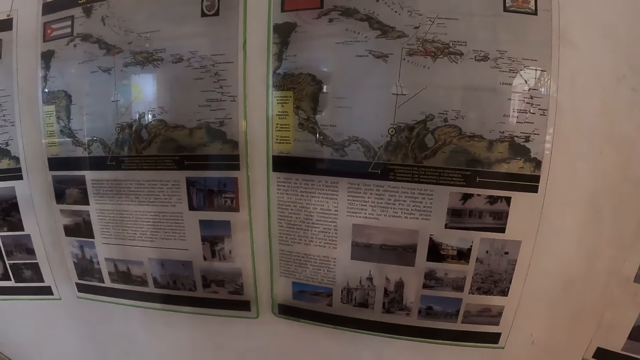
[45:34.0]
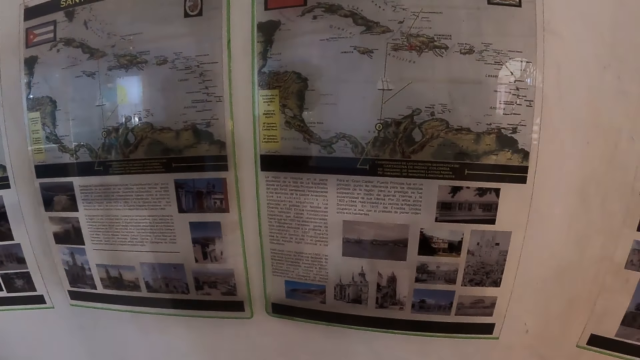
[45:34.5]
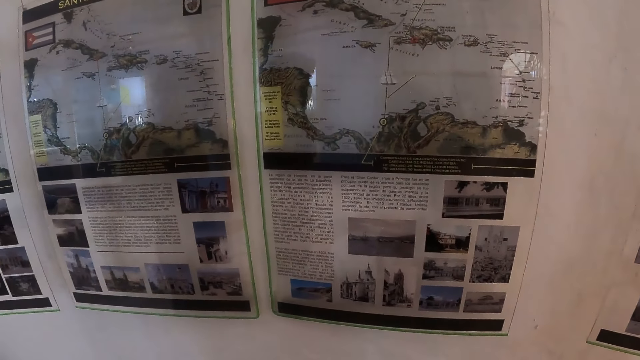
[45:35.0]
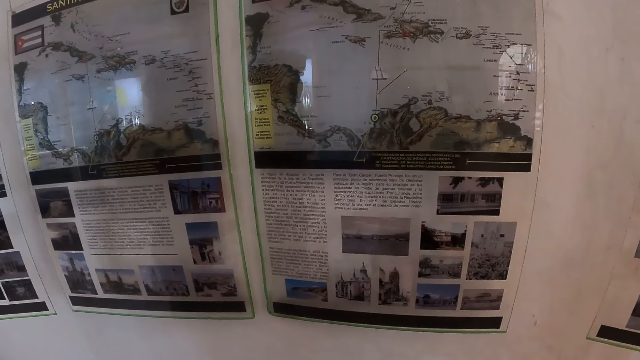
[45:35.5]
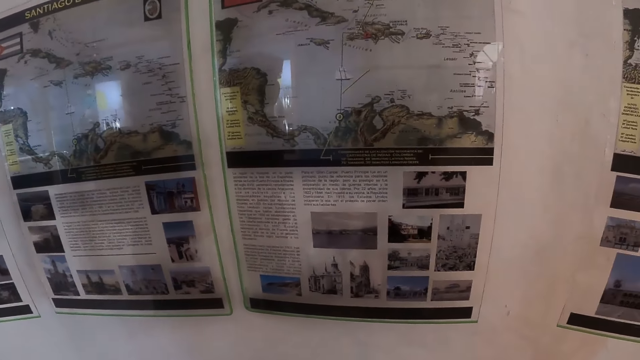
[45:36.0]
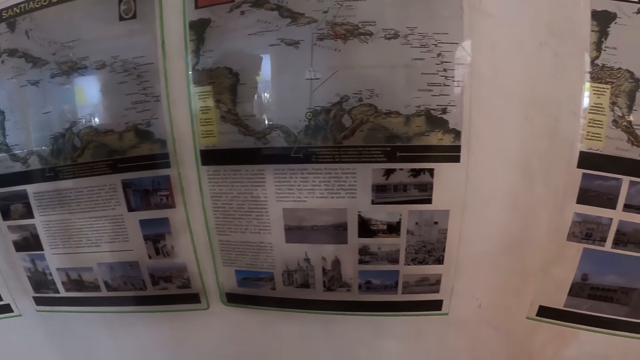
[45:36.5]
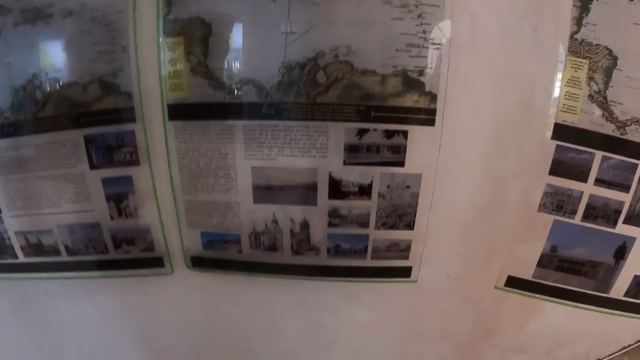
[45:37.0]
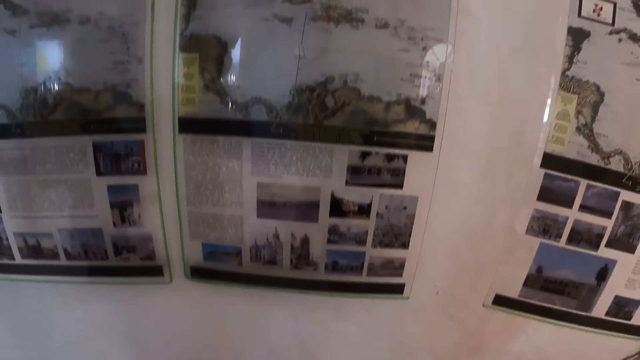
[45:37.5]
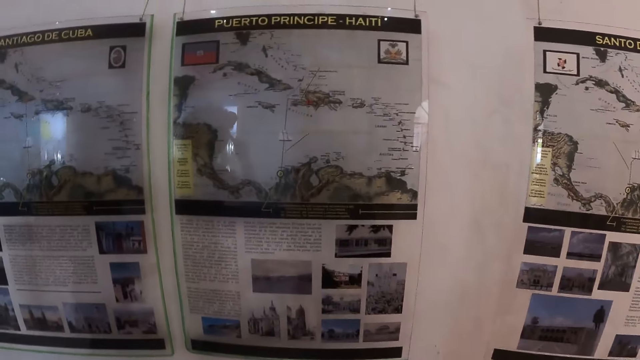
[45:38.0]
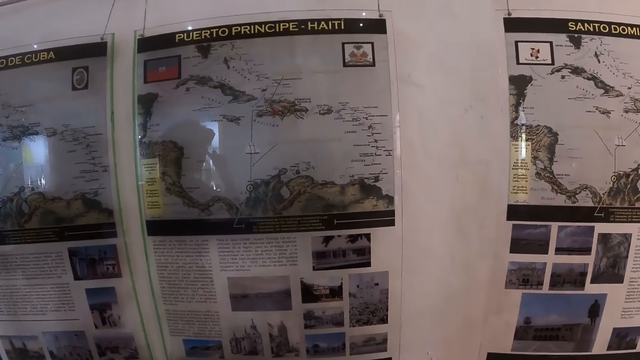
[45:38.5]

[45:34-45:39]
The camera wearer looks at a chart.

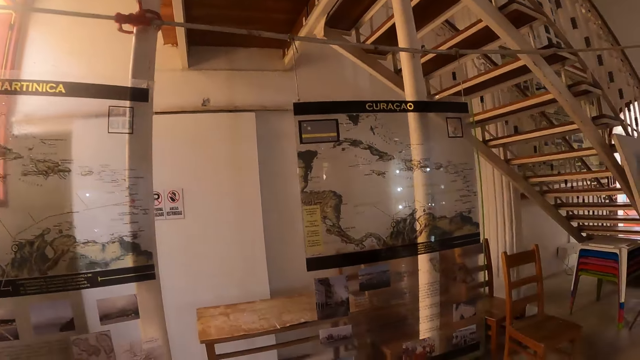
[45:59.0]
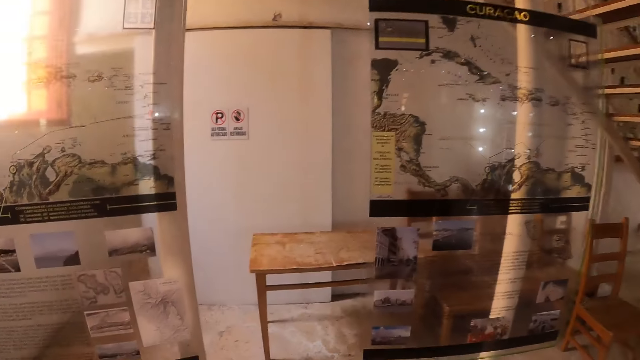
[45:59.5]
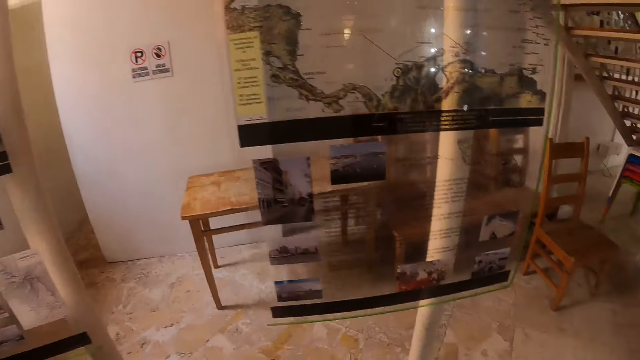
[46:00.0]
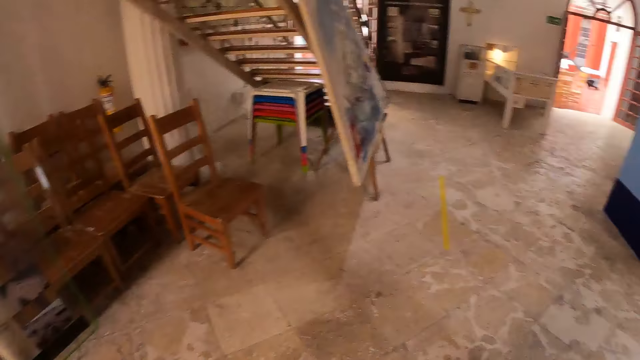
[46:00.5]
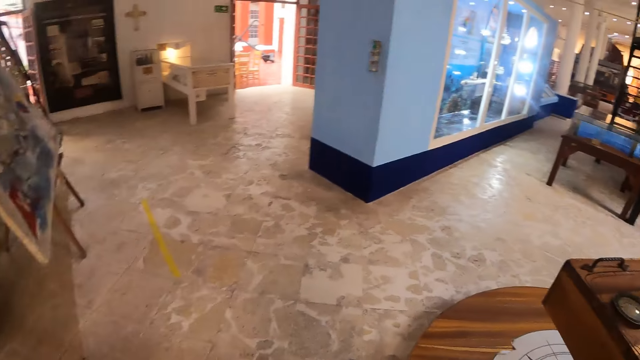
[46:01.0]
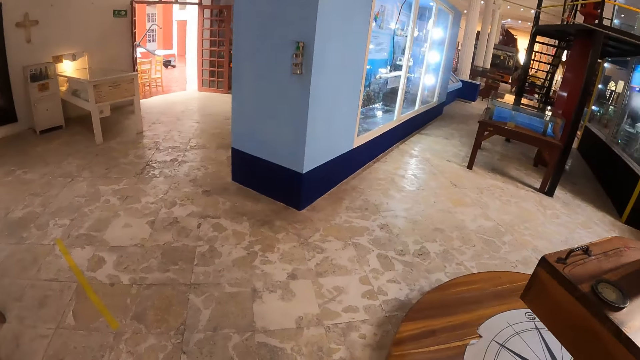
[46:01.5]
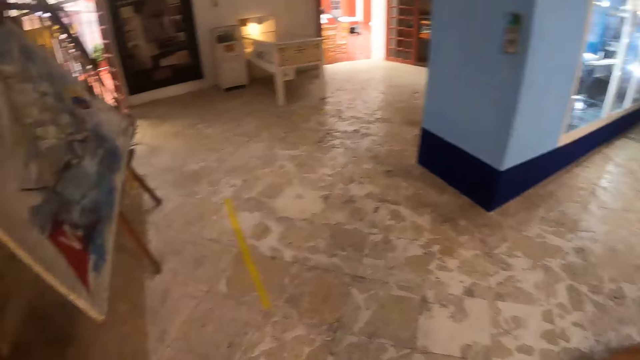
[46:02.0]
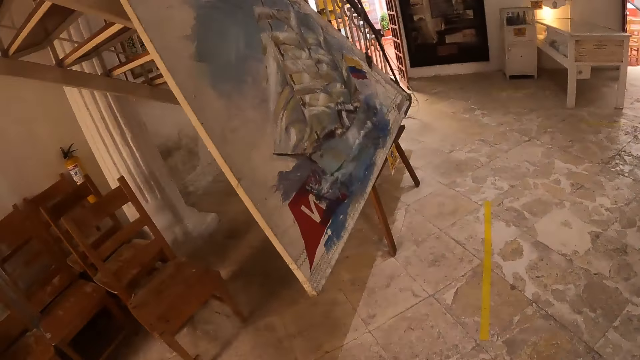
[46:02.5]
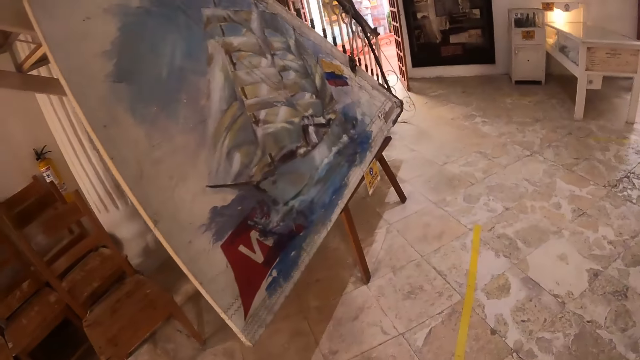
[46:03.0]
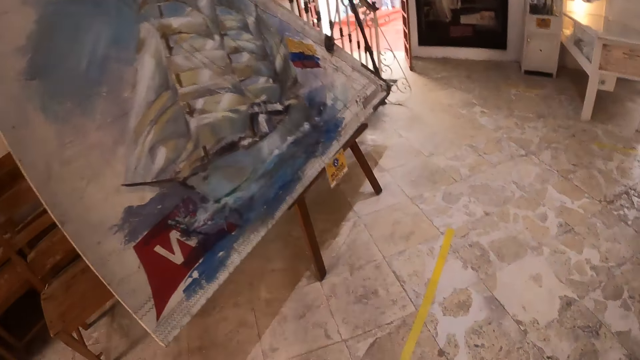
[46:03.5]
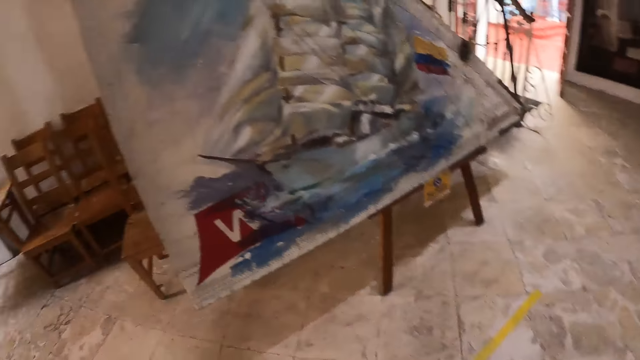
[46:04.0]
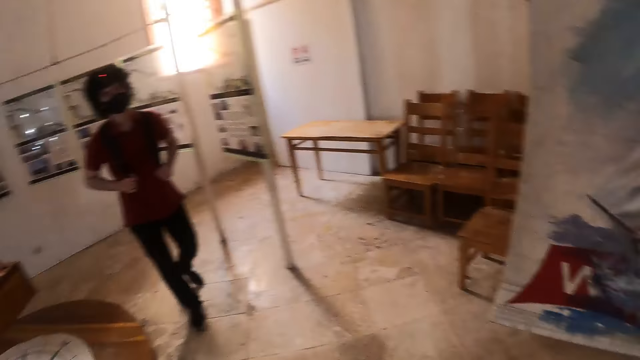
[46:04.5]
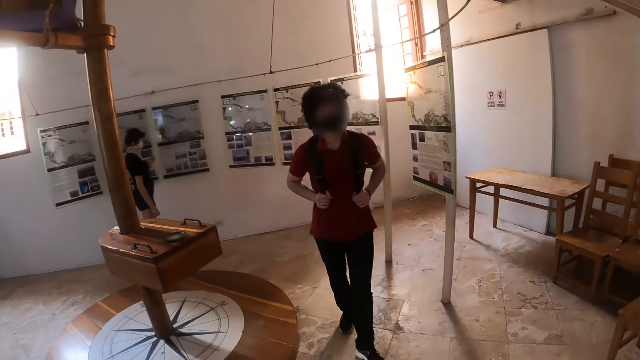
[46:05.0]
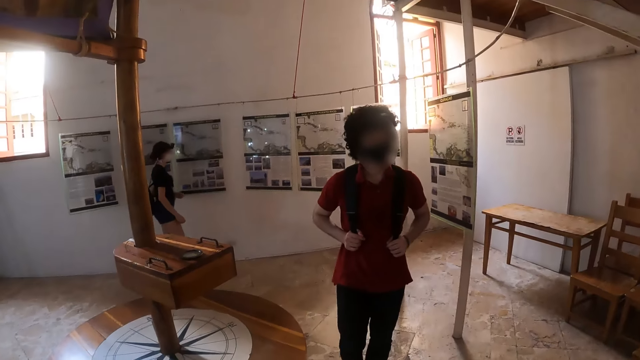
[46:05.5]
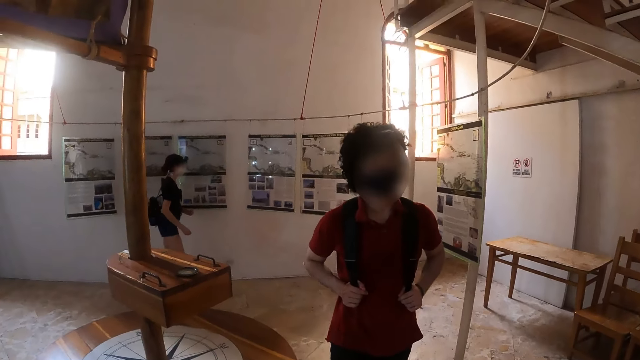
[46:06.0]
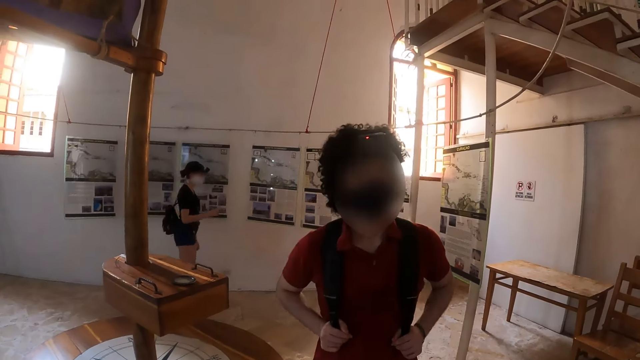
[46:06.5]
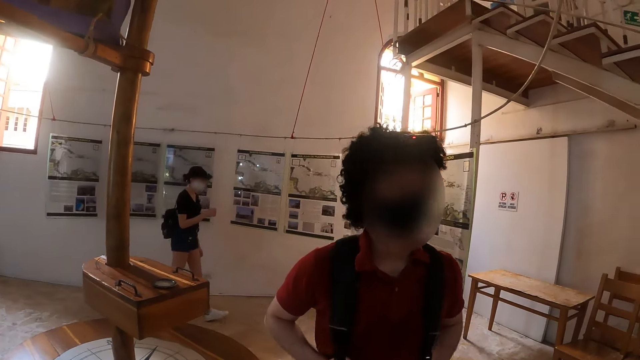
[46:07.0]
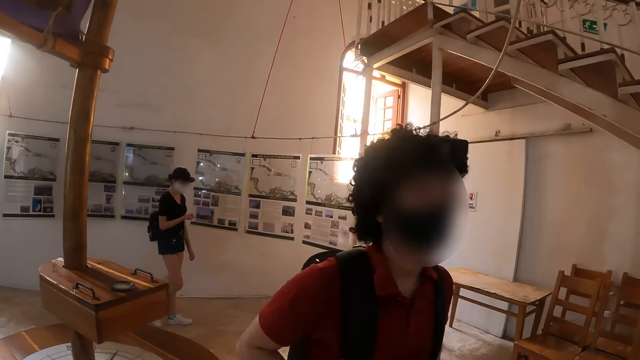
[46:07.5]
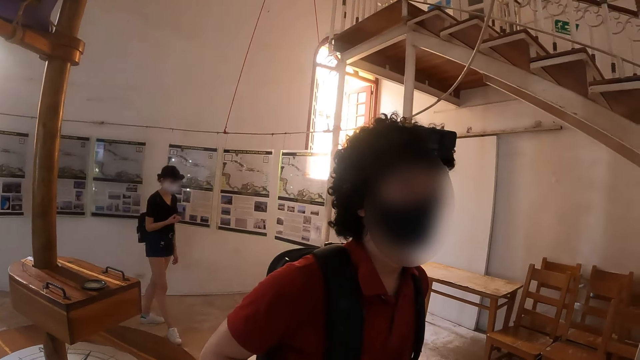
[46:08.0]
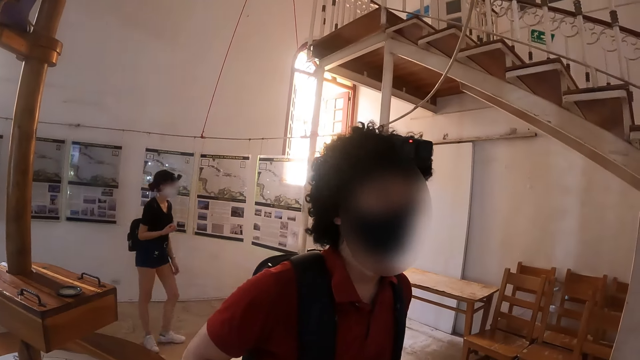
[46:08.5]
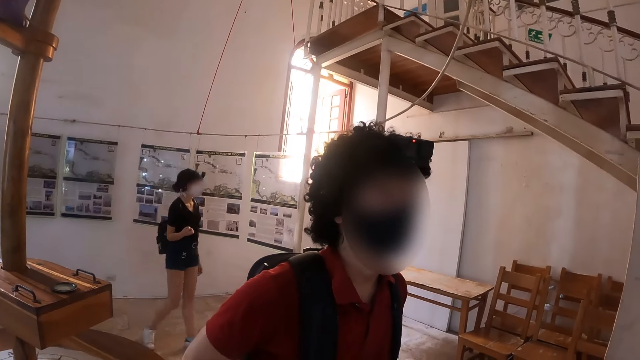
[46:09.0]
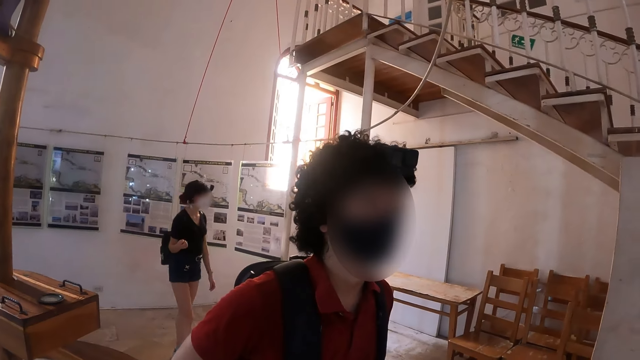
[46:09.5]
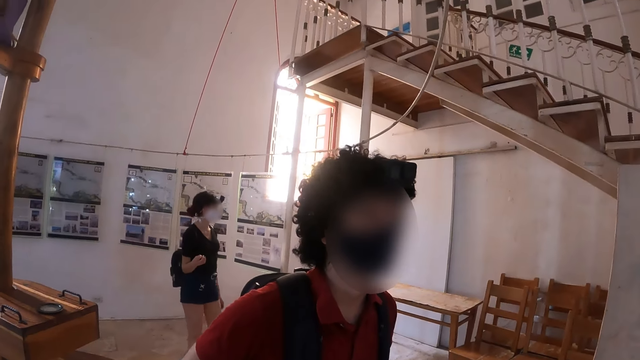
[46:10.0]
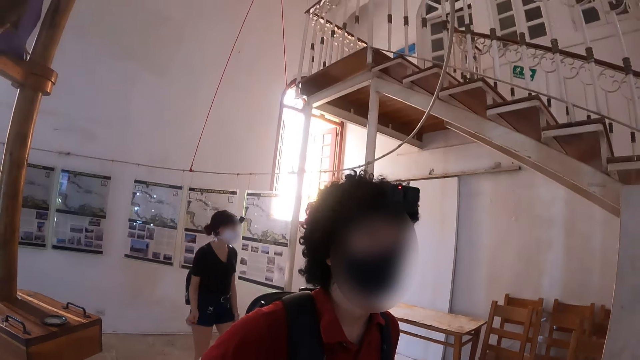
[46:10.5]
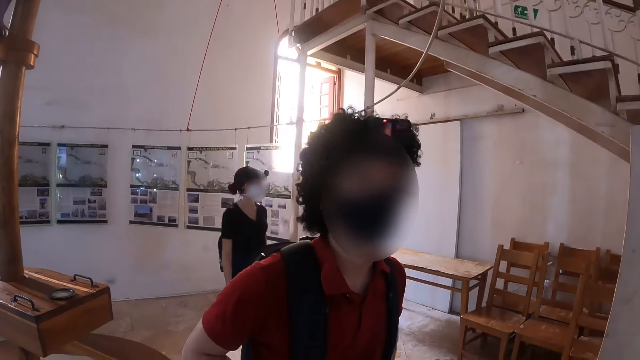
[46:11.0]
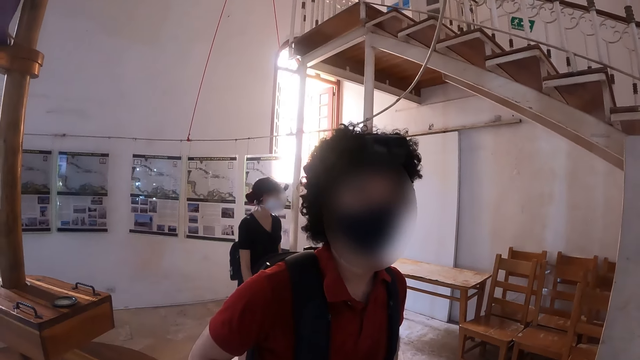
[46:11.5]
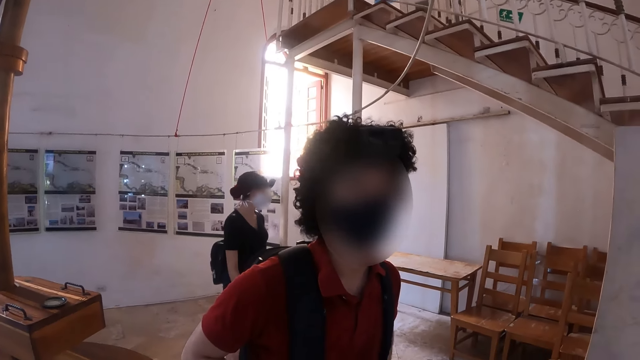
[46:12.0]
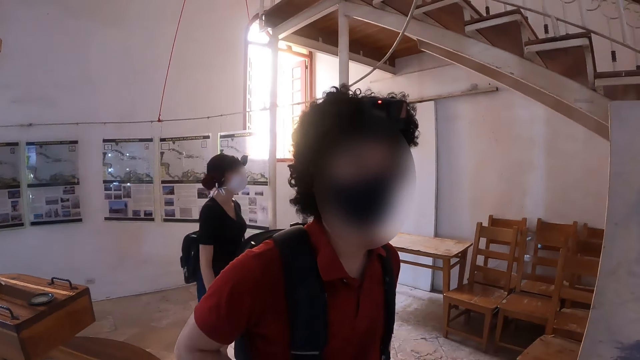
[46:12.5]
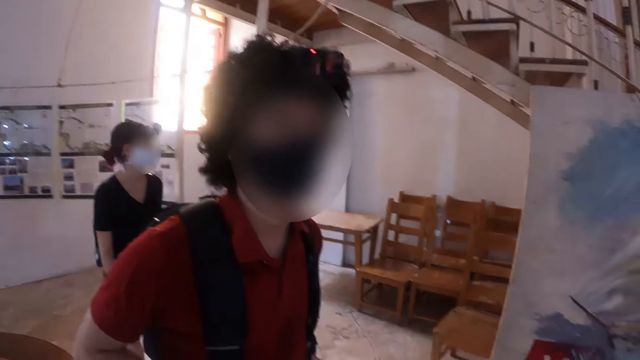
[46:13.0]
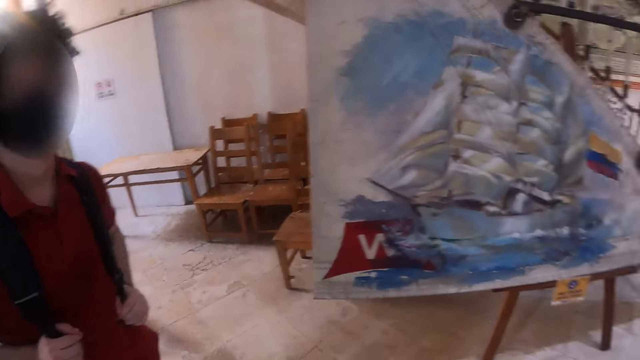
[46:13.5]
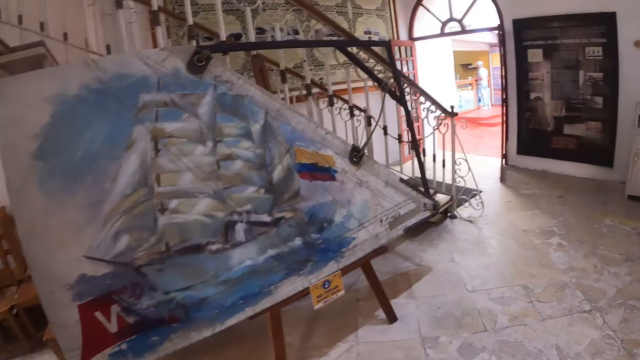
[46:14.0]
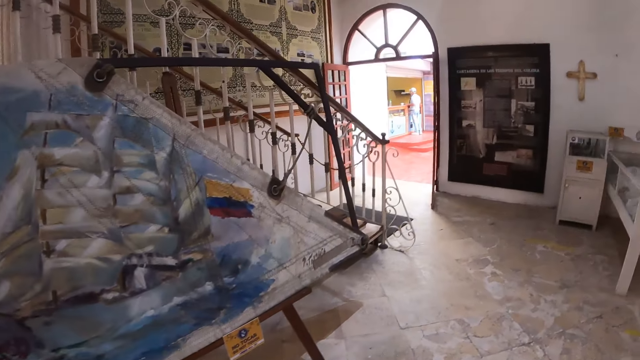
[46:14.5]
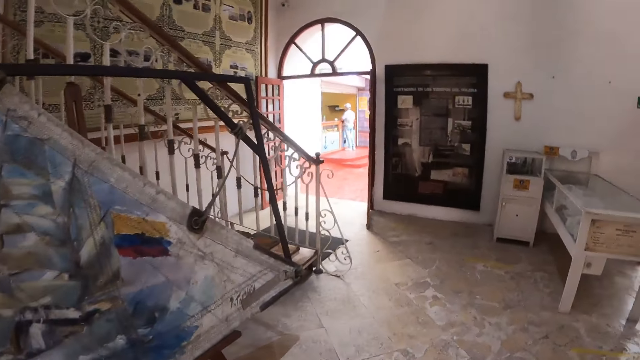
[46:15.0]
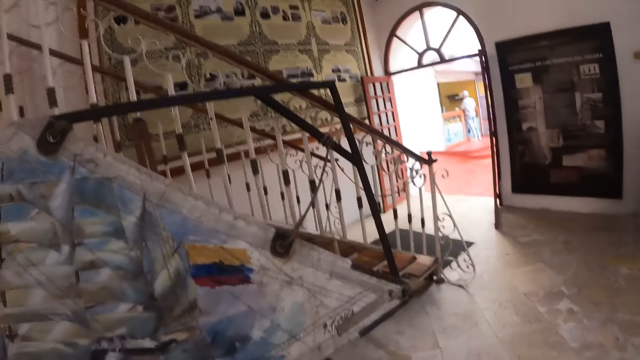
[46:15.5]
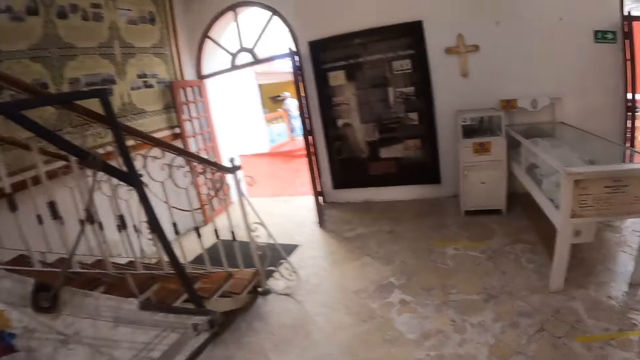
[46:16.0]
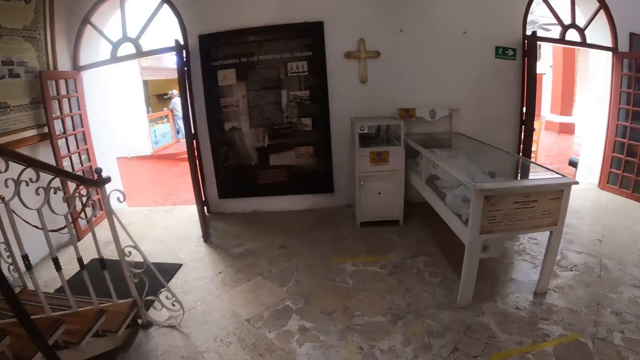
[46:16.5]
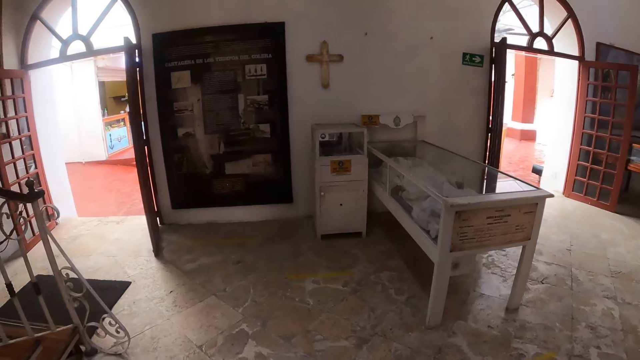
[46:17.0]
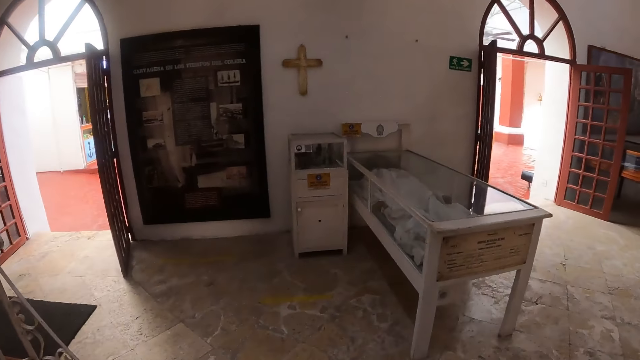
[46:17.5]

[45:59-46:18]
The camera wearer looks around. They walk around the room. They look around. A man walks around the room. The man talks to the camera wearer. The camera wearer walks around the room.
